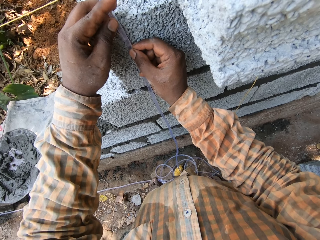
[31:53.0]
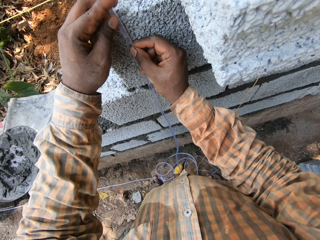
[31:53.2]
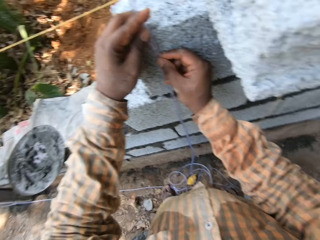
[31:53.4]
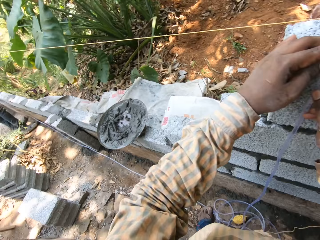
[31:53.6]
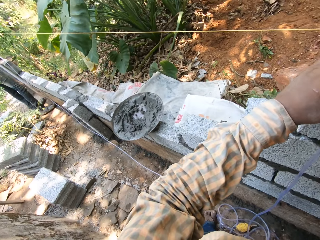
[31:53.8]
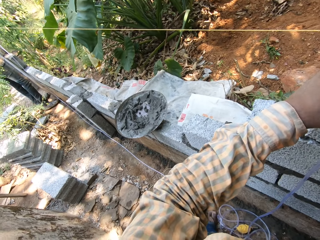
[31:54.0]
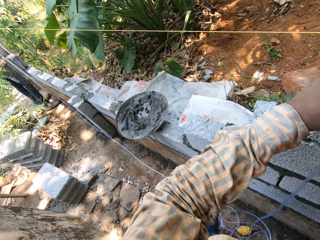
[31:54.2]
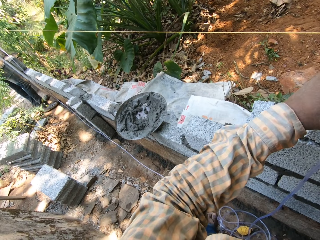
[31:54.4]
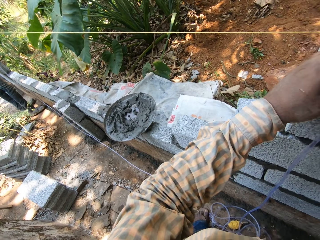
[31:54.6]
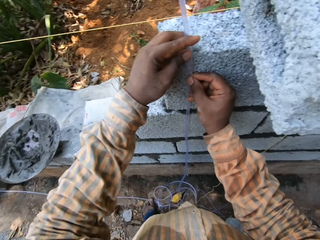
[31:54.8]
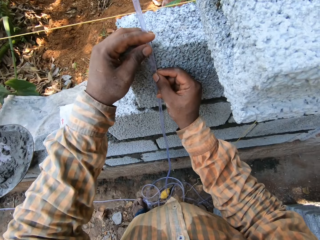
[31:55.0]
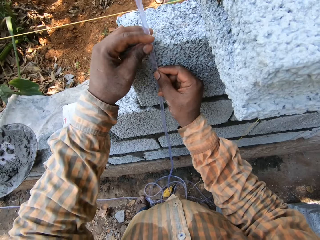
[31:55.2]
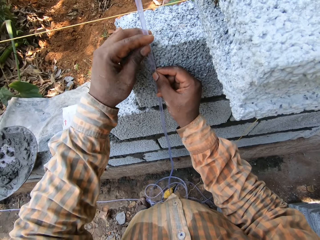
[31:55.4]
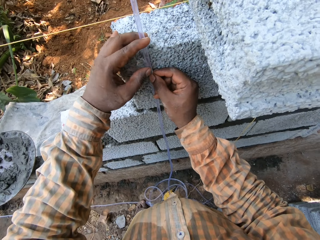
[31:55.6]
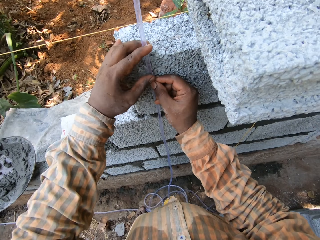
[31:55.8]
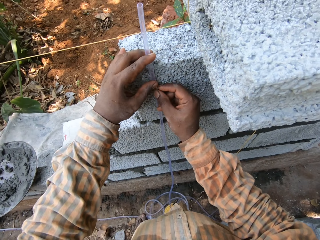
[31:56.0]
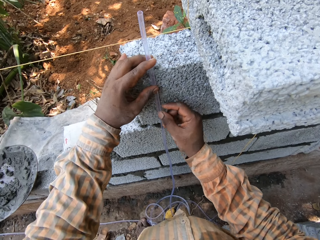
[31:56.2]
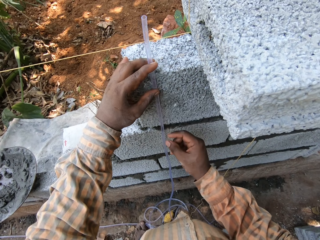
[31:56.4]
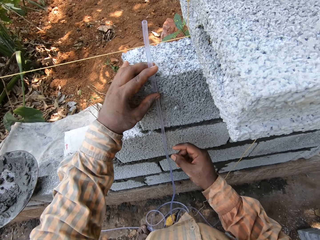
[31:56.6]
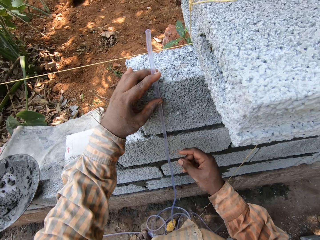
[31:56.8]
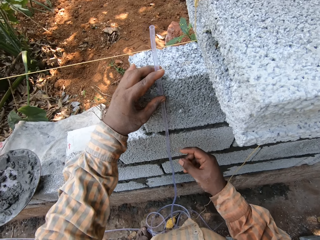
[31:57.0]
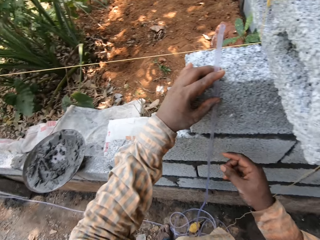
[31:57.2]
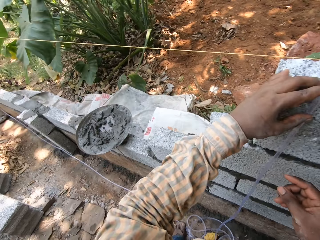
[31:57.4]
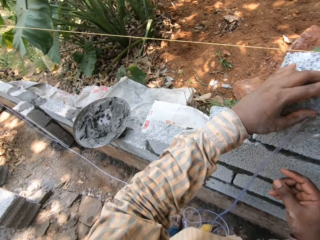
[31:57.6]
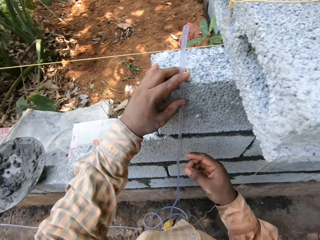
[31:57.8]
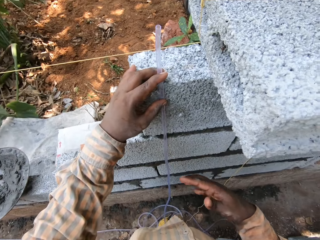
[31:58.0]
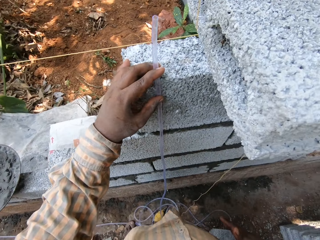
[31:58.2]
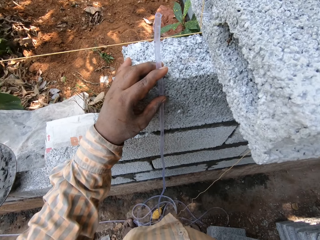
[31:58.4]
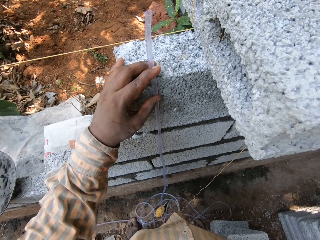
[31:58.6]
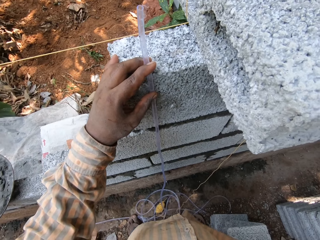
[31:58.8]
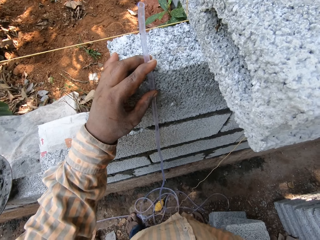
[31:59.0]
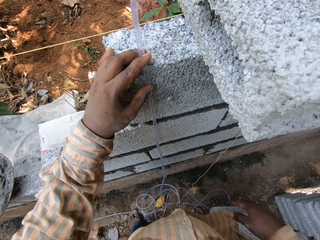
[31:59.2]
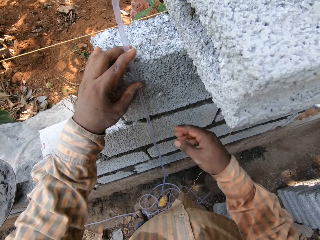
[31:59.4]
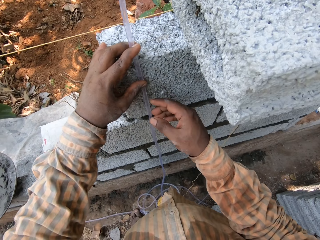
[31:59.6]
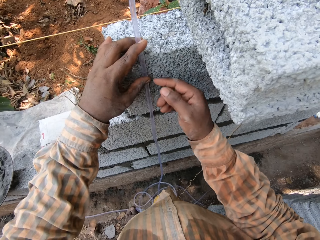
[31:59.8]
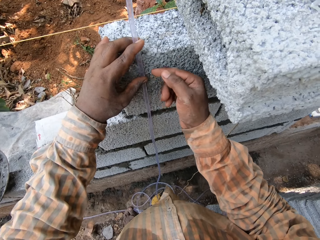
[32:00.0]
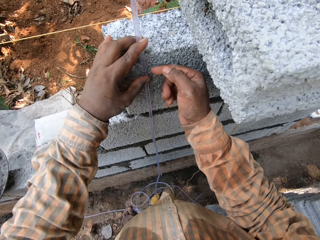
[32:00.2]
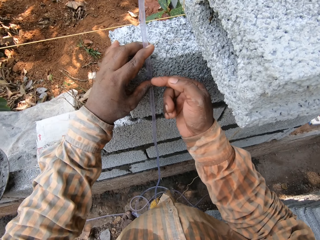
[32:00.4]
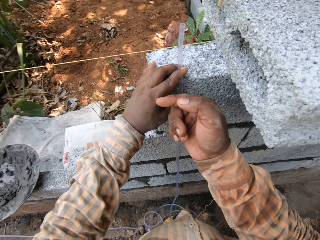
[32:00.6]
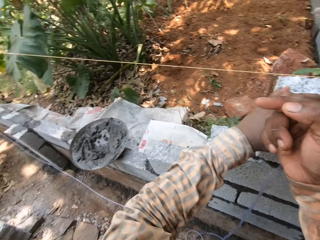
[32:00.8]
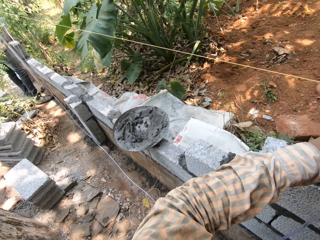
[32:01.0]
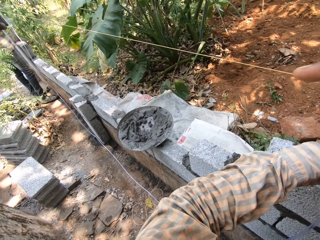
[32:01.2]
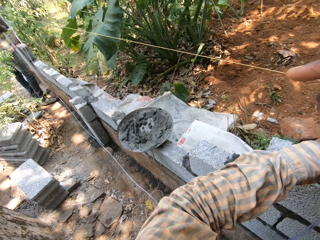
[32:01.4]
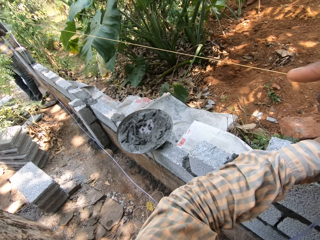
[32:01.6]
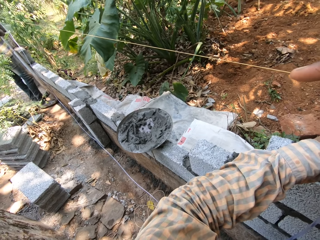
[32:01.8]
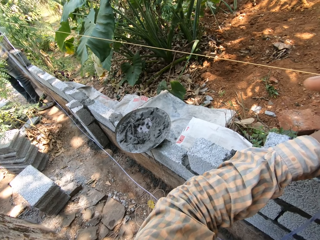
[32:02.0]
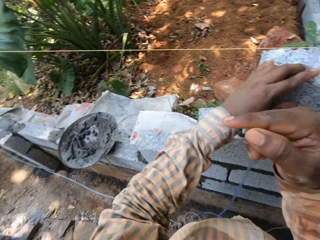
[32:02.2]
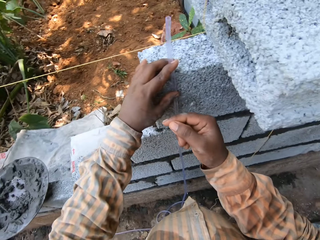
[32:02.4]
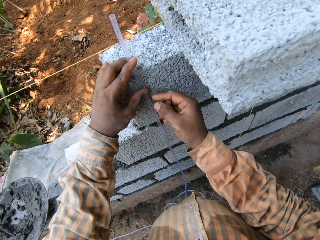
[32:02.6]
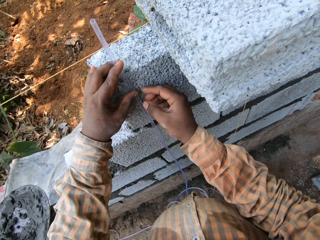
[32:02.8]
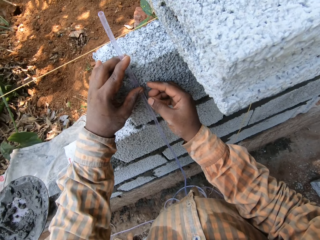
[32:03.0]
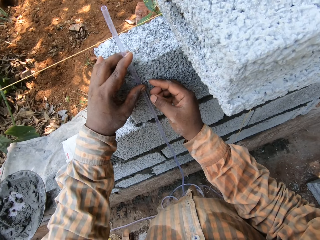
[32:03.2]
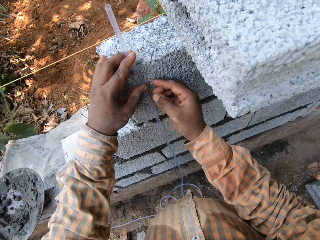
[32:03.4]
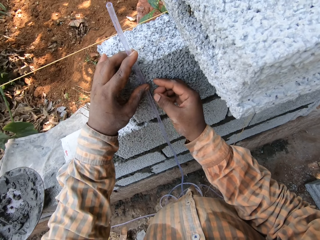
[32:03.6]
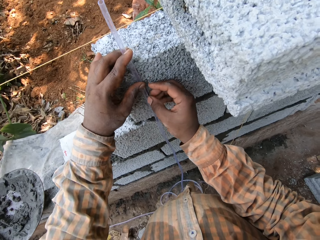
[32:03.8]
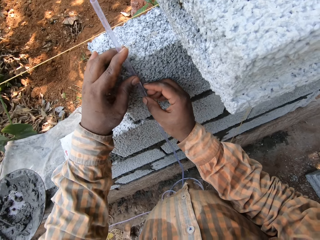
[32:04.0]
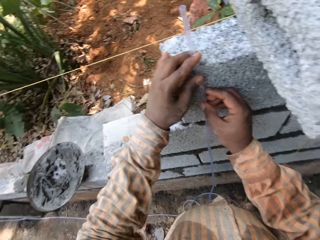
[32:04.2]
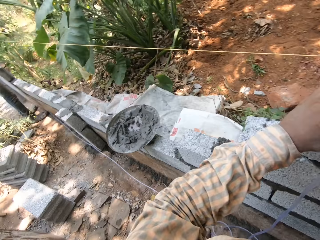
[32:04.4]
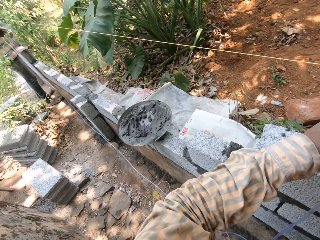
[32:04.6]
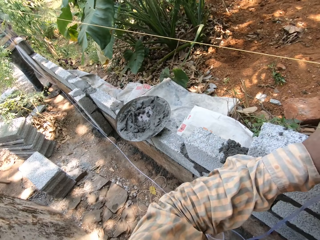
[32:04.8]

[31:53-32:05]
The camera wearer touches the hose on the wall with his right hand.

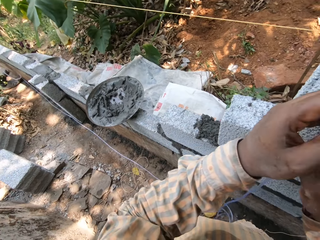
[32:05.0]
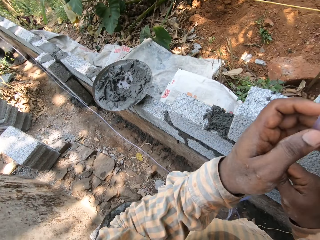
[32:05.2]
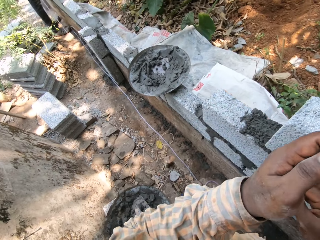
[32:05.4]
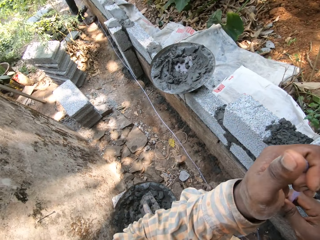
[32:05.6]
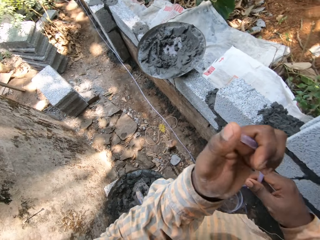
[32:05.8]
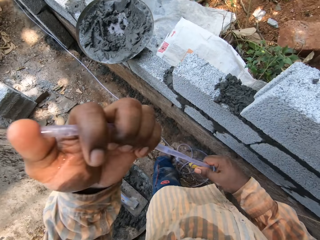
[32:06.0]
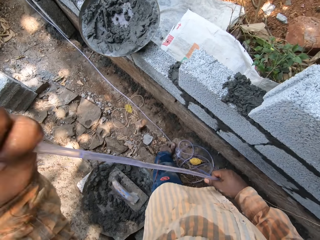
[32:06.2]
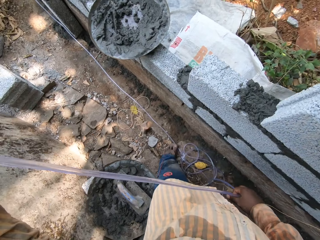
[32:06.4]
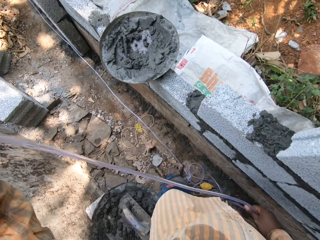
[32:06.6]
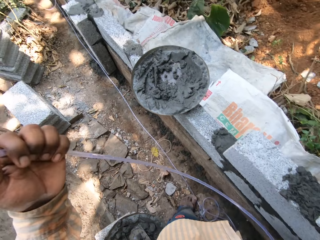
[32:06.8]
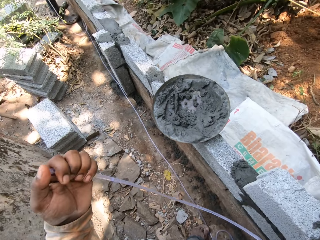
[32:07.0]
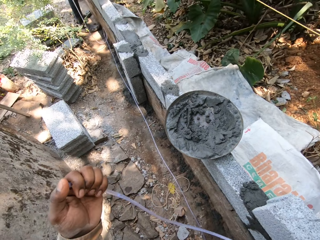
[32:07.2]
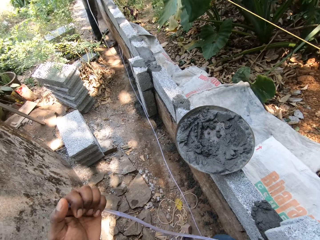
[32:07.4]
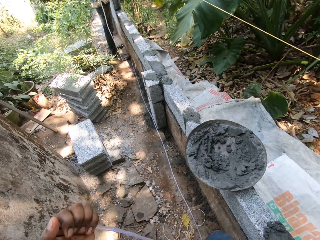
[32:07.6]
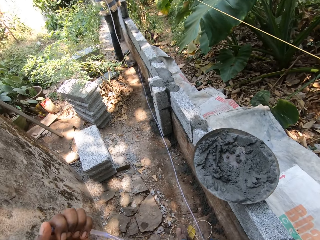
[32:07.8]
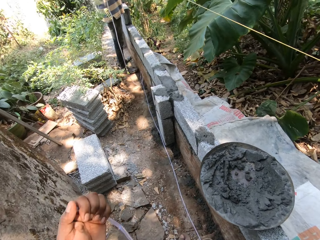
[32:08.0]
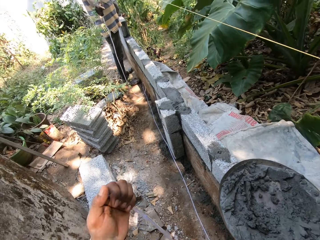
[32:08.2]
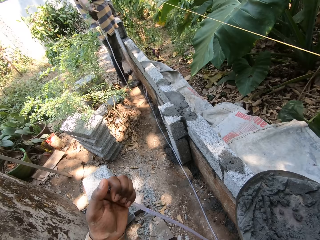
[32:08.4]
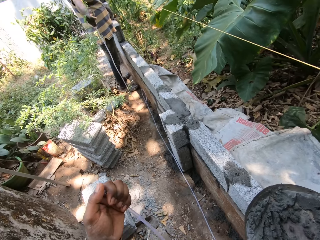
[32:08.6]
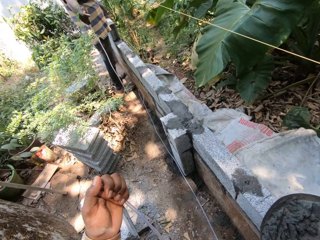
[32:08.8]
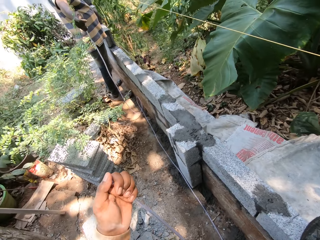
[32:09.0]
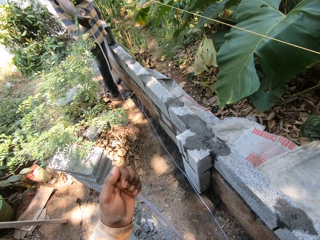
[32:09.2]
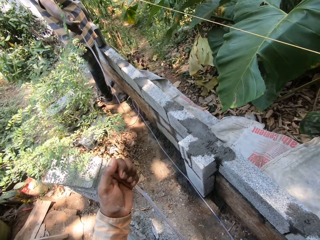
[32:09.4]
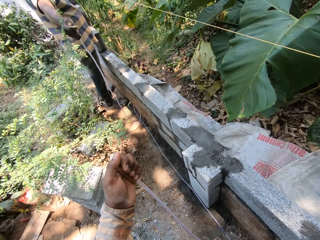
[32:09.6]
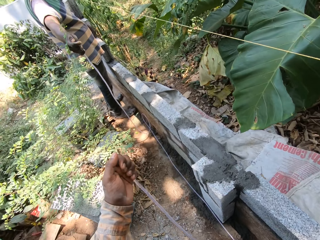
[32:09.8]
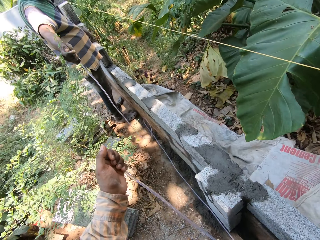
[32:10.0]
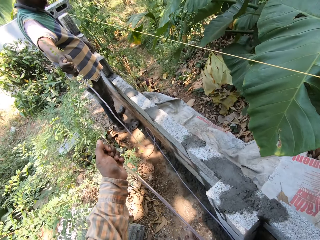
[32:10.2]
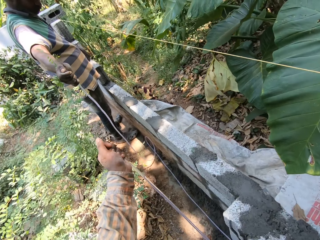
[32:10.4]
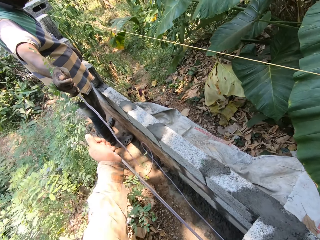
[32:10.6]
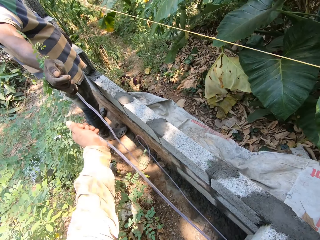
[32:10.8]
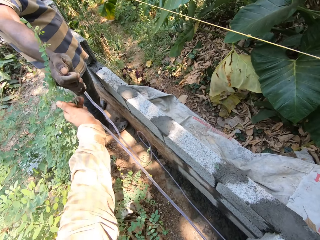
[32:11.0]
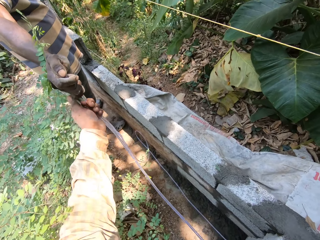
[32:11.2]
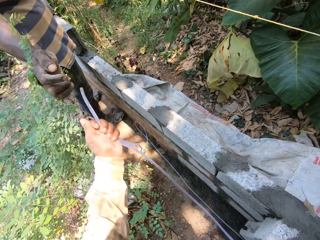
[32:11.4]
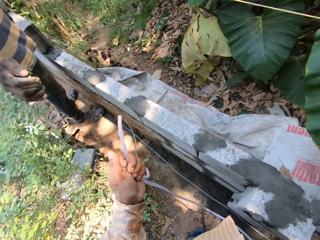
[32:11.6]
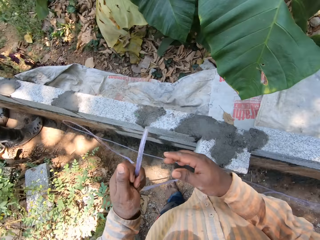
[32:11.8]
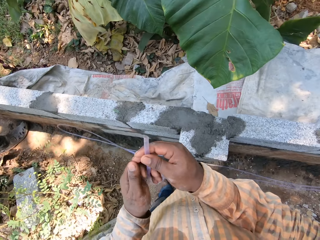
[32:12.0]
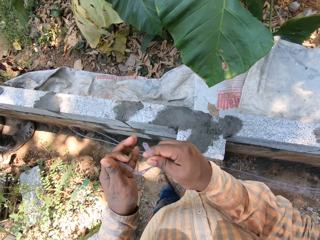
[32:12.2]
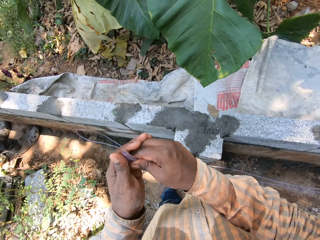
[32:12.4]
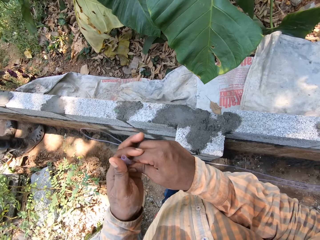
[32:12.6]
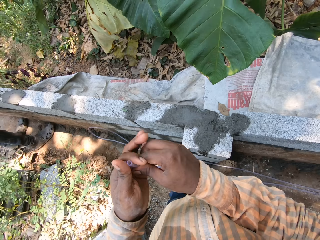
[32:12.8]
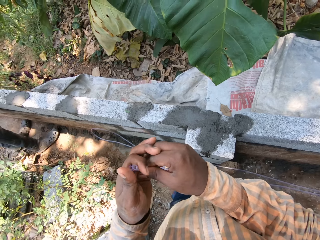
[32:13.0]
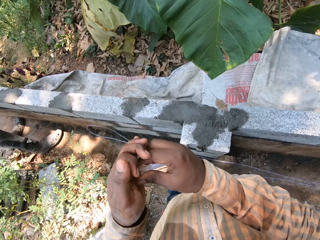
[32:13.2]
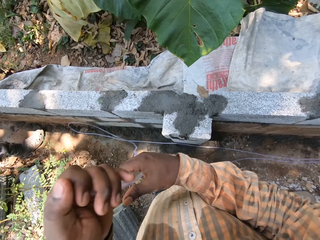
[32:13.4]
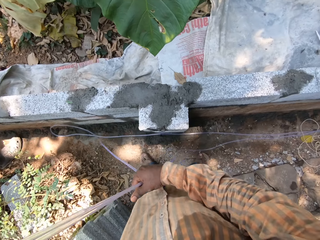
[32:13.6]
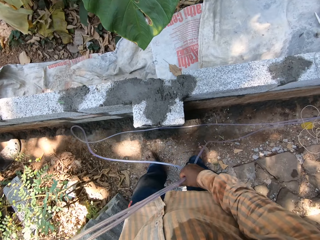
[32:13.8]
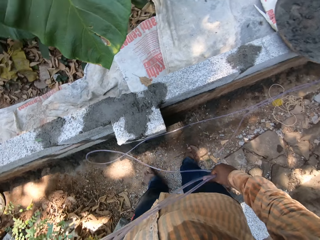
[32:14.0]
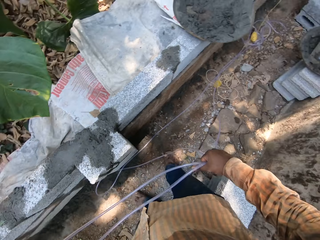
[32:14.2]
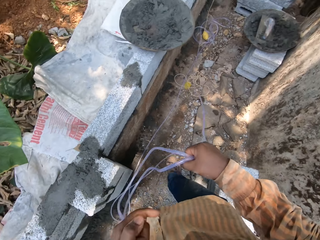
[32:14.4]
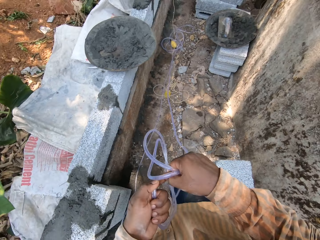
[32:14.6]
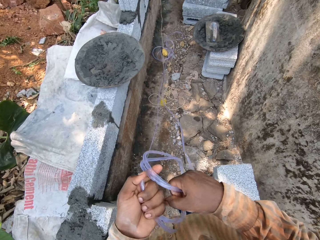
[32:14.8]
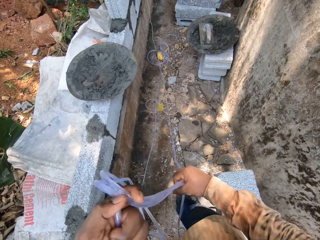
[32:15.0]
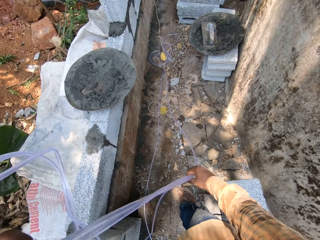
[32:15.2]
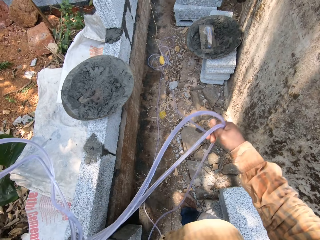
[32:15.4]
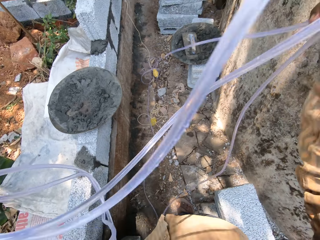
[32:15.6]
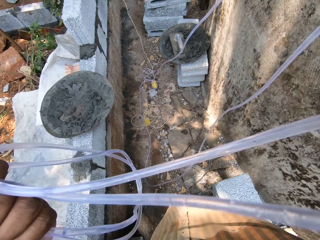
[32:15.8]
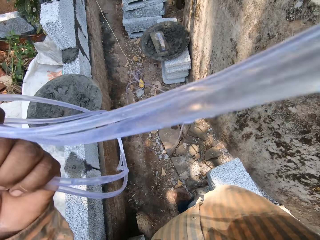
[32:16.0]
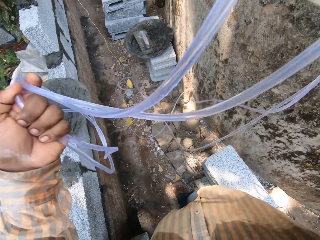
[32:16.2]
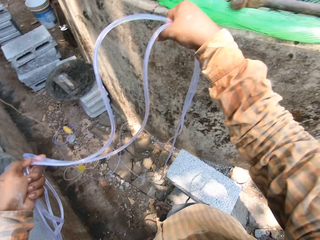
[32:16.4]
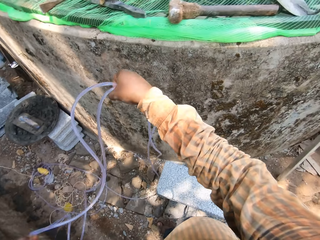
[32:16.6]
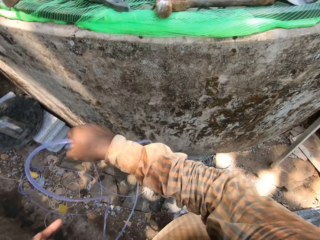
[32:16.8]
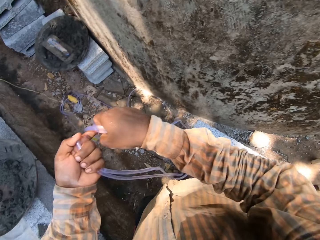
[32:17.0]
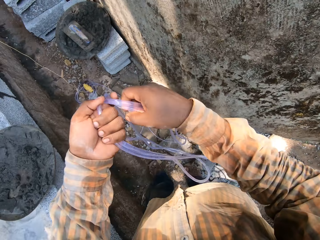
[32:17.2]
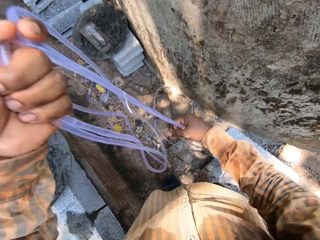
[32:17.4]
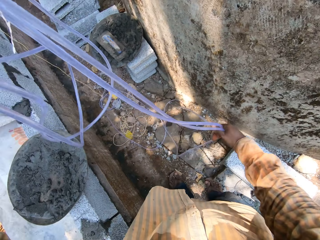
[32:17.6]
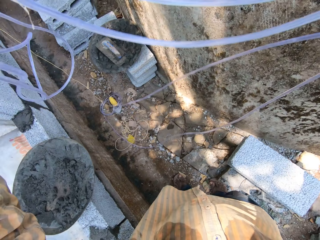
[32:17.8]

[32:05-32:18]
The camera wearer walks around. He adjusts the hose or pipe with both hands. He collects the hose from the left hand of a man with his left hand. He arranges the hose in both hands. He folds the pipe. He adjusts the hose in his hands with his right hand.
